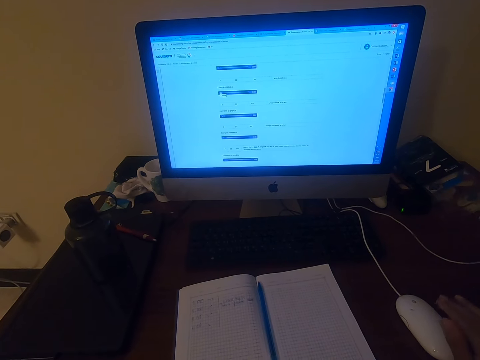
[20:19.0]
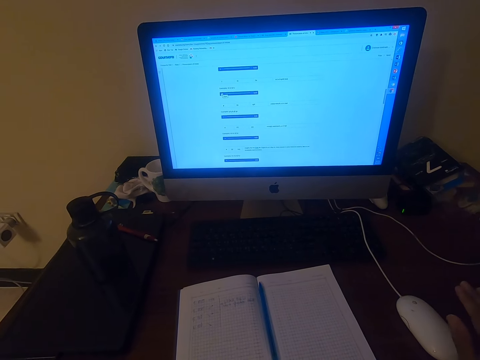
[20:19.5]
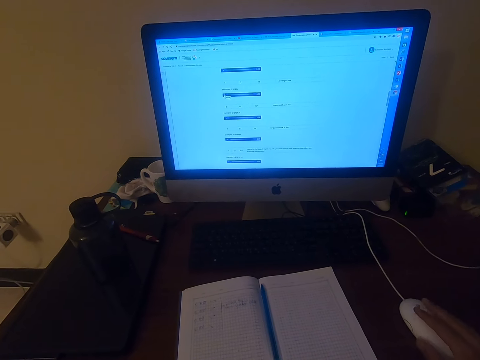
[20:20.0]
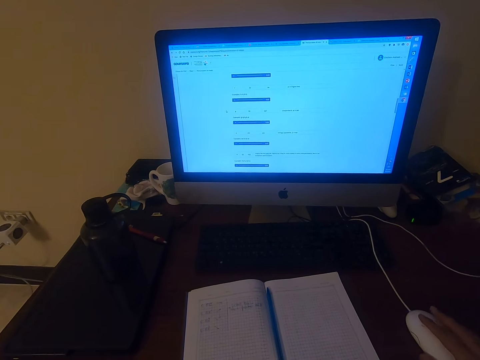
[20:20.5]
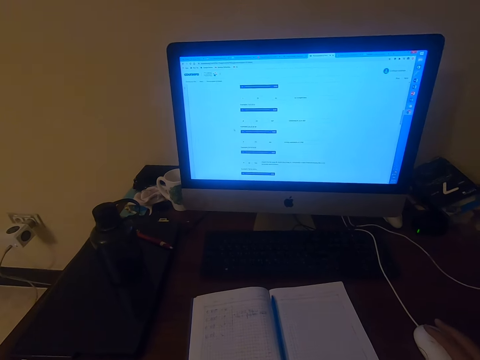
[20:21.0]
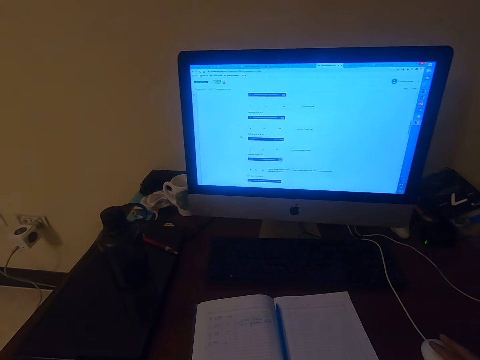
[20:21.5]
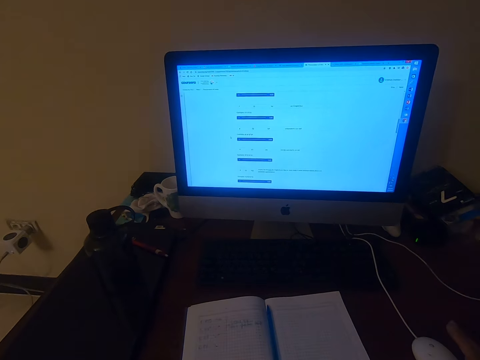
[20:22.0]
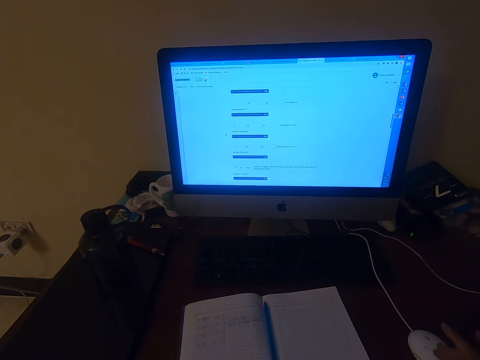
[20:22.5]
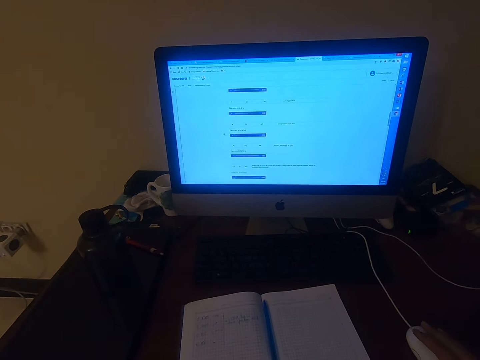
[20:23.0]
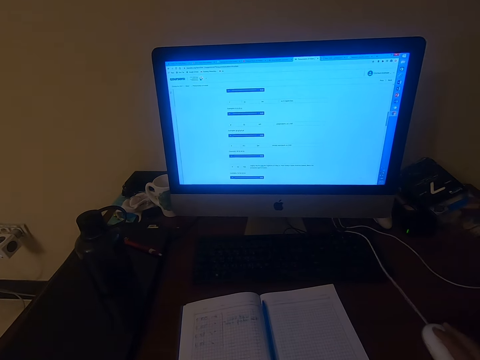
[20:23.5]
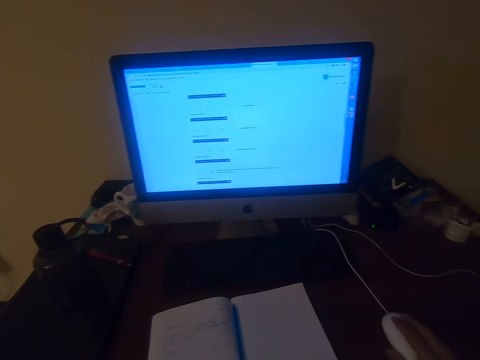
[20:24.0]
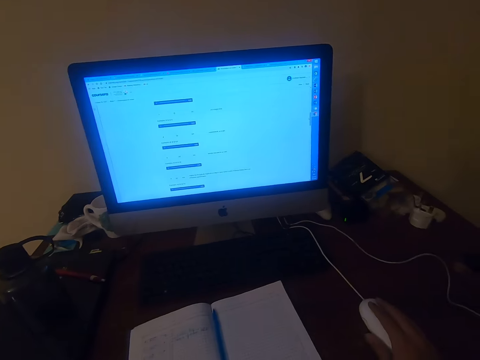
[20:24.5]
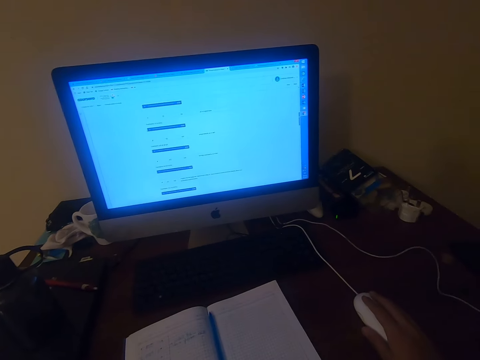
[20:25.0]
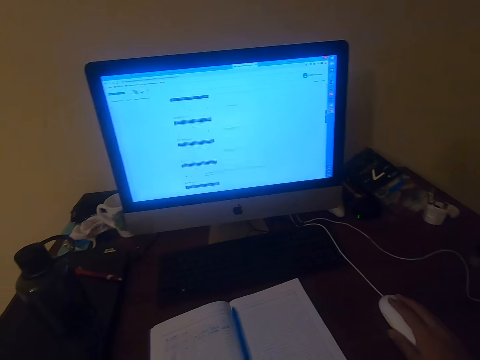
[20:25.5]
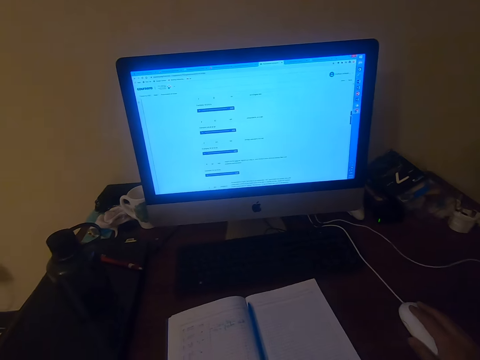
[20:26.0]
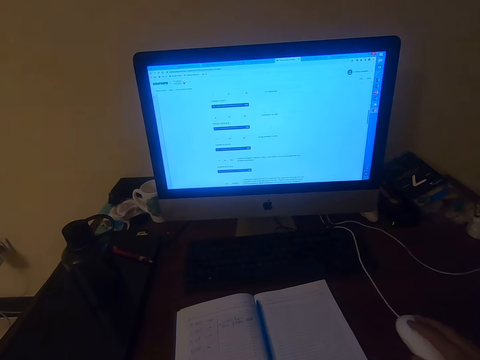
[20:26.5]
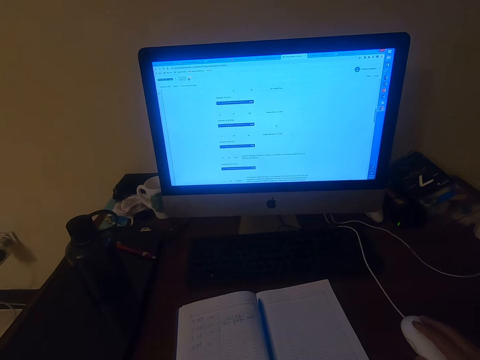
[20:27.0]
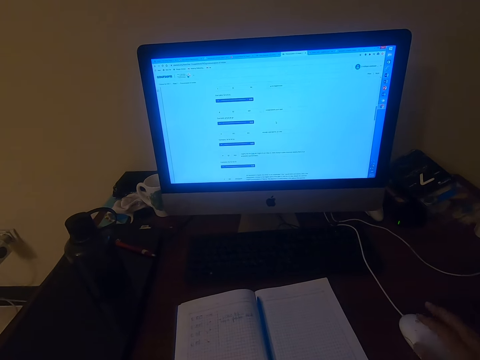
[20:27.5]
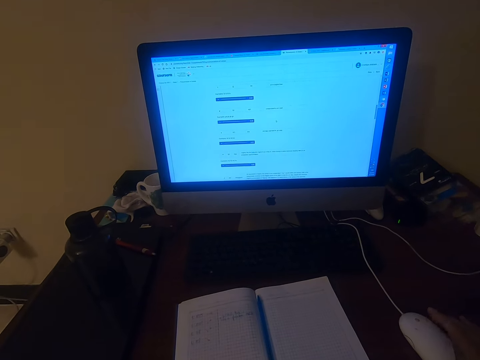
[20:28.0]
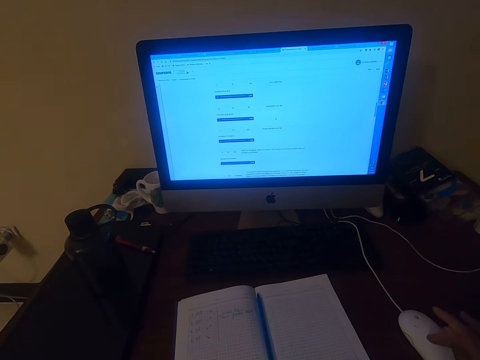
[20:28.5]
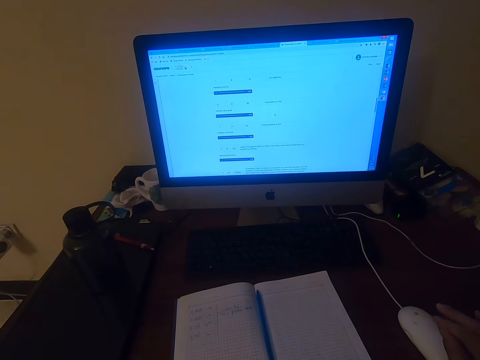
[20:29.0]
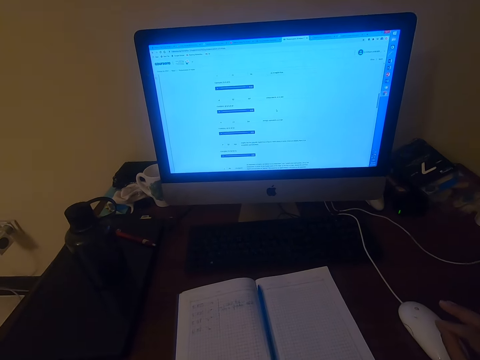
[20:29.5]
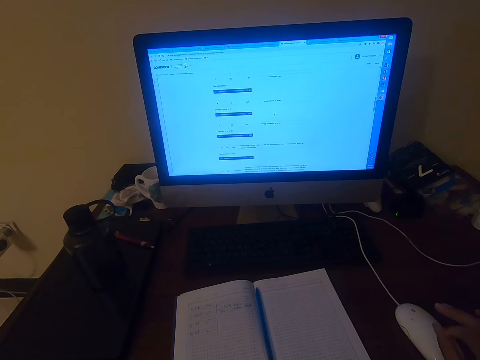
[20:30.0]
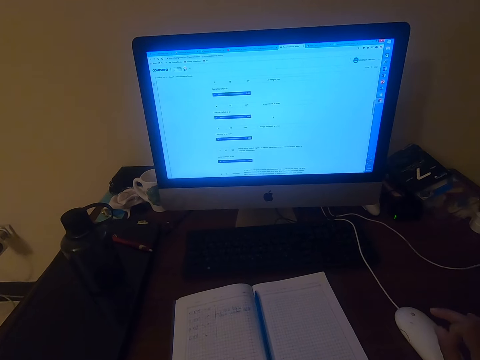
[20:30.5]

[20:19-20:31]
The camera wearer moves his right hand. He operates a computer. He moves his right hand. He moves the mouse.

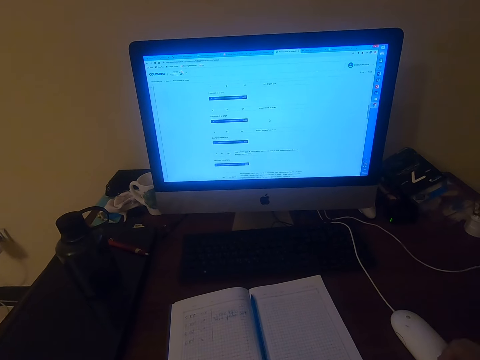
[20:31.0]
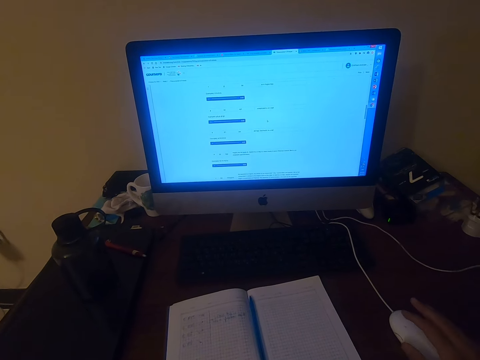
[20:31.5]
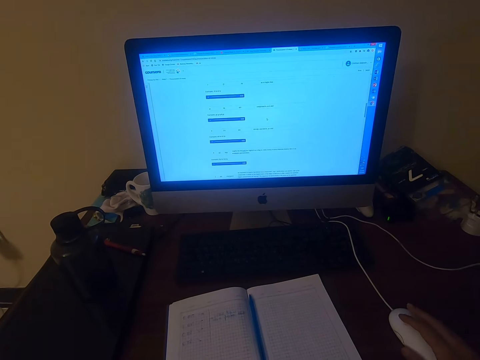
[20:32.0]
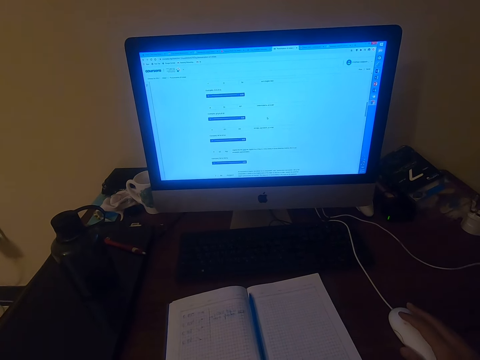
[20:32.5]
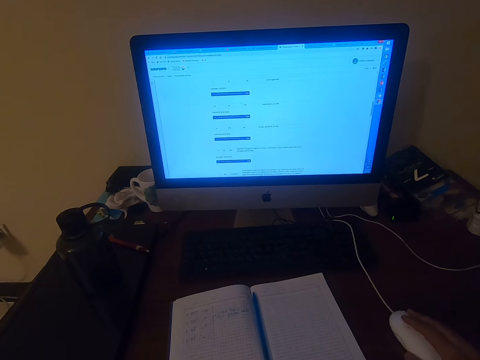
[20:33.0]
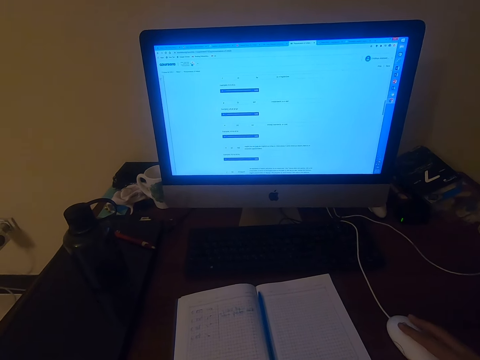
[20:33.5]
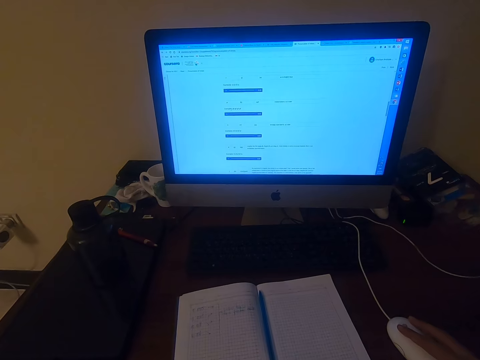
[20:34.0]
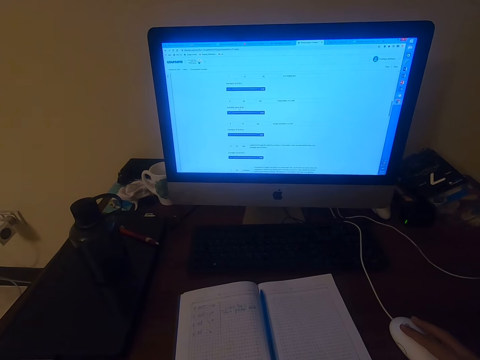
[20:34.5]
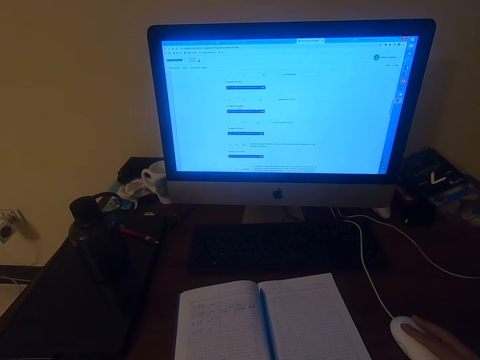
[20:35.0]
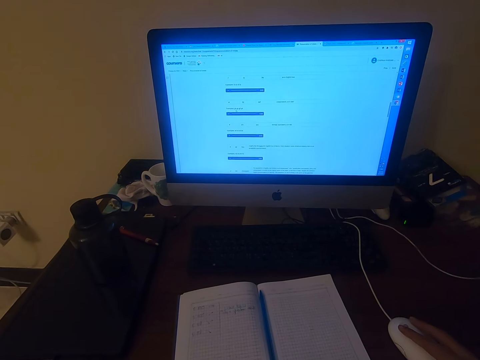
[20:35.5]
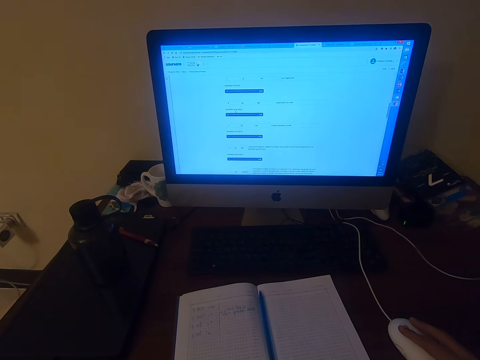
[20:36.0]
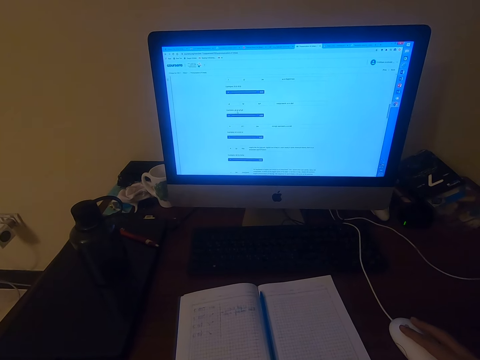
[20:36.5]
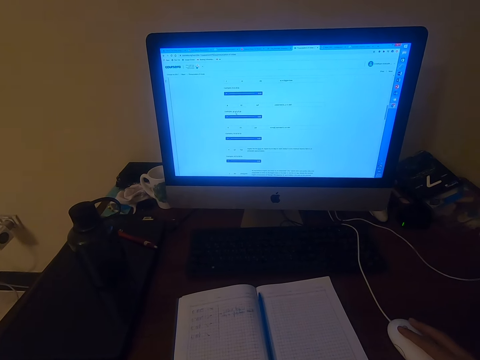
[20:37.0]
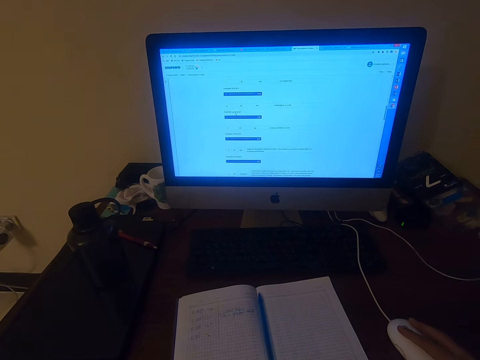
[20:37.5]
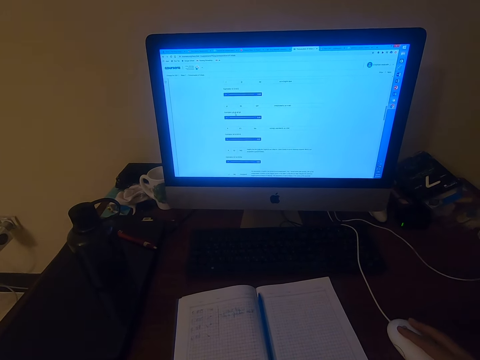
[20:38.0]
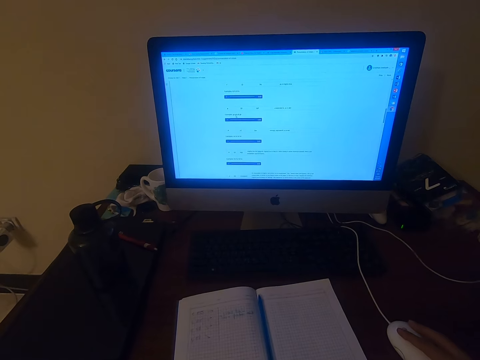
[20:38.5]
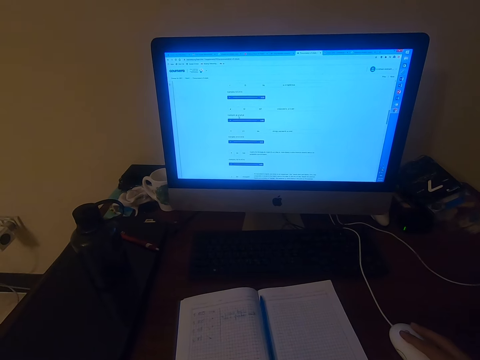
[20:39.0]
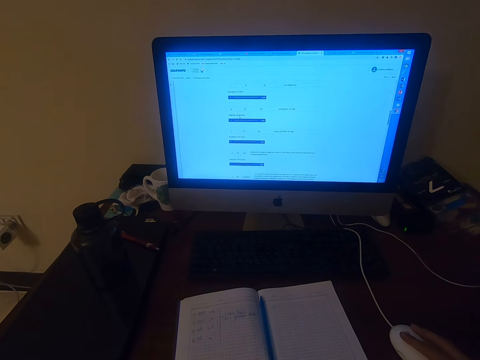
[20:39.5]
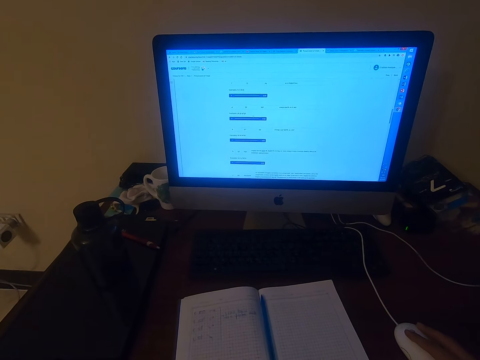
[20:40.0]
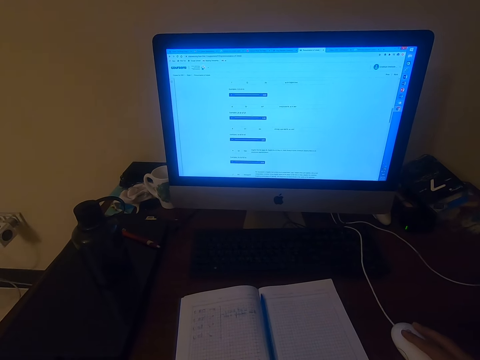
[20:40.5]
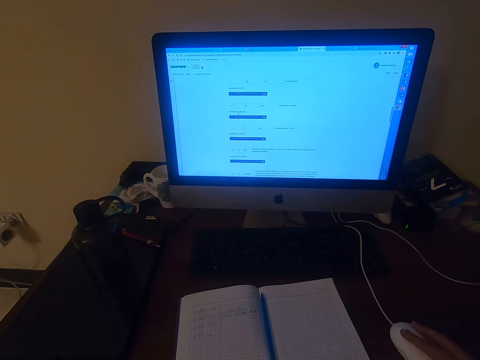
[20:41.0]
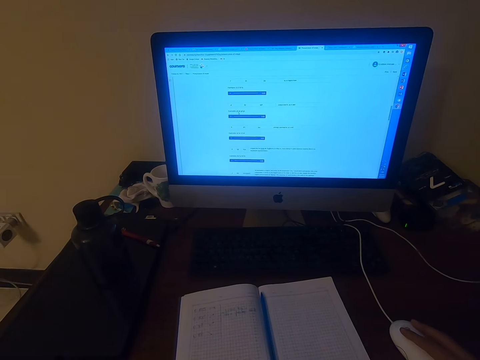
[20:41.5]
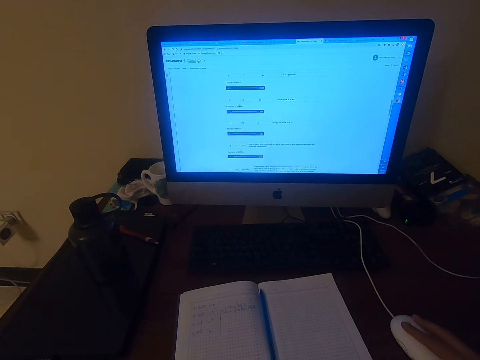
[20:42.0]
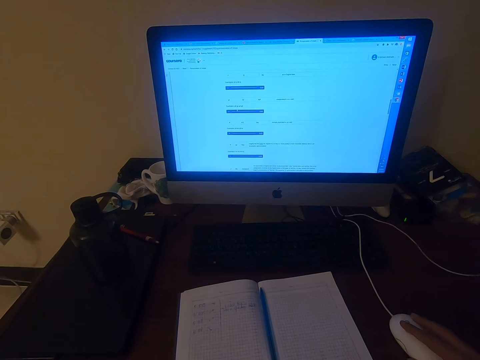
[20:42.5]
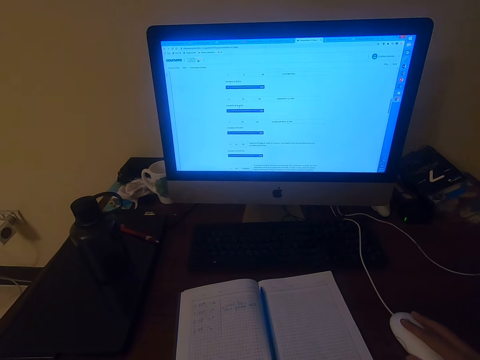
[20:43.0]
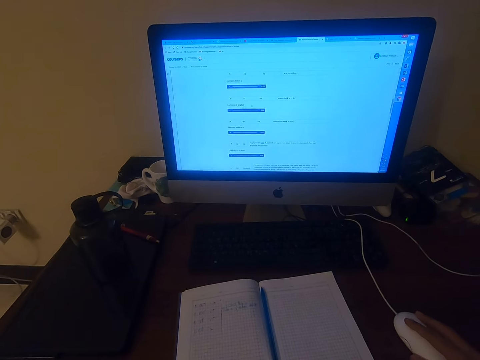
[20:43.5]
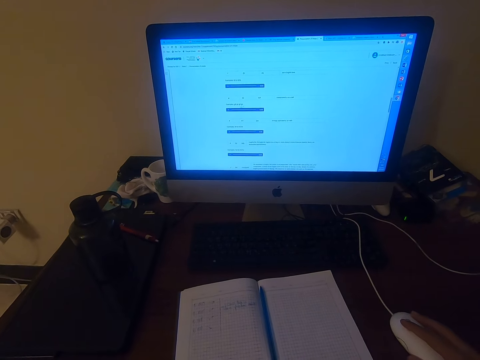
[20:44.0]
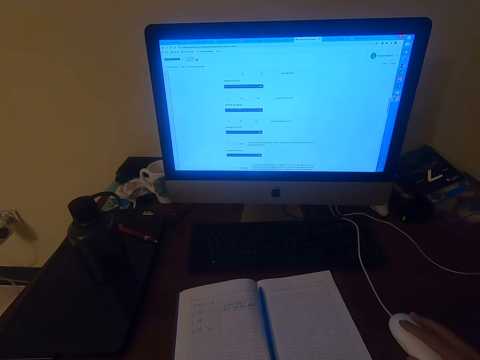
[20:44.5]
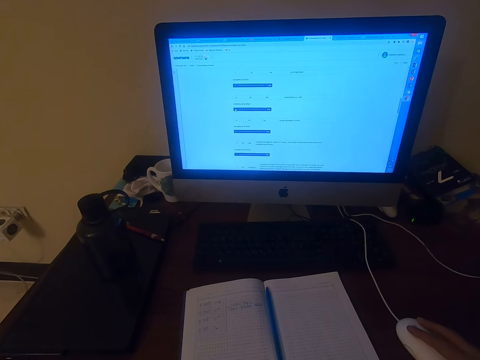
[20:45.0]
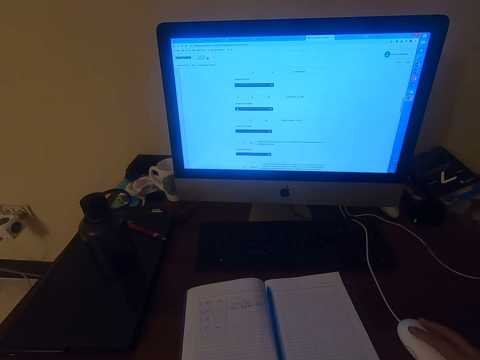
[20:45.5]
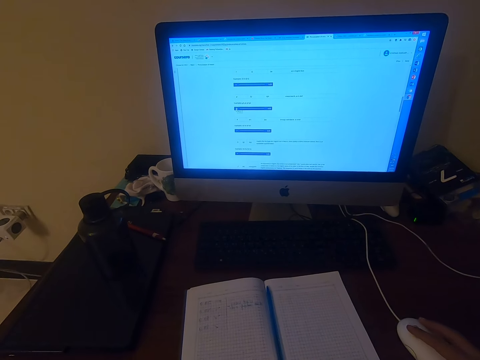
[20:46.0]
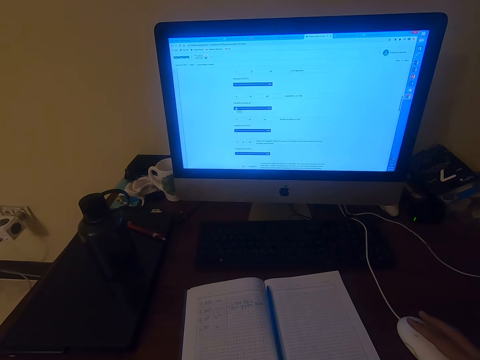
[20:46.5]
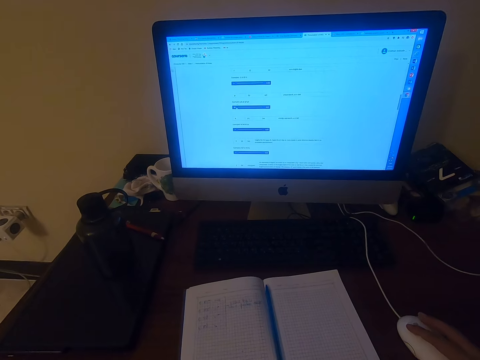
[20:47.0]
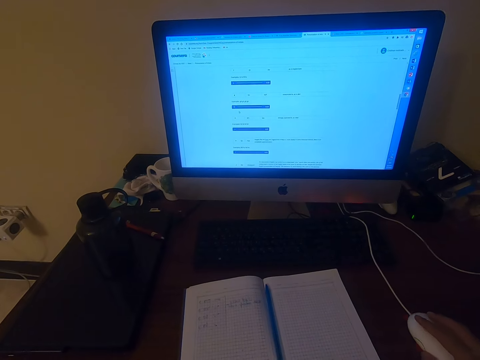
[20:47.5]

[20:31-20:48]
The camera wearer clicks the mouse. They click the mouse repeatedly.
